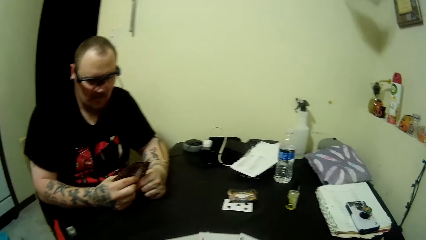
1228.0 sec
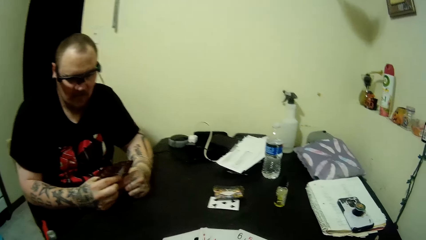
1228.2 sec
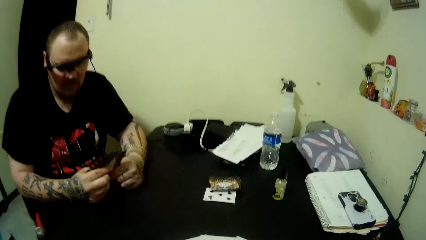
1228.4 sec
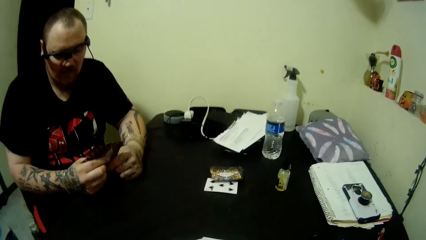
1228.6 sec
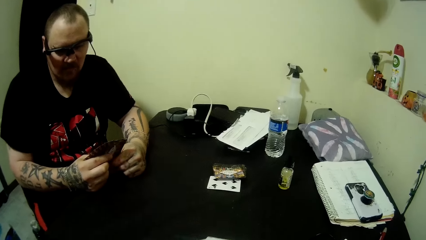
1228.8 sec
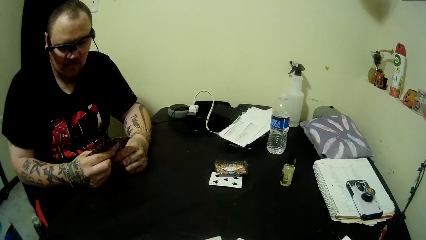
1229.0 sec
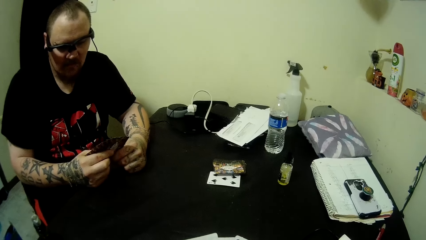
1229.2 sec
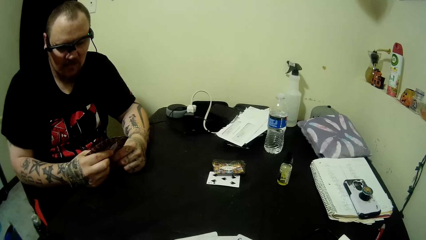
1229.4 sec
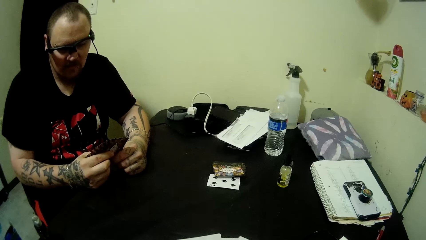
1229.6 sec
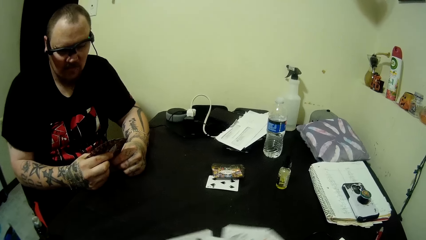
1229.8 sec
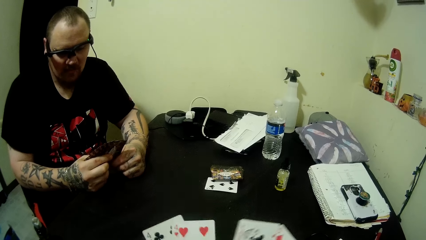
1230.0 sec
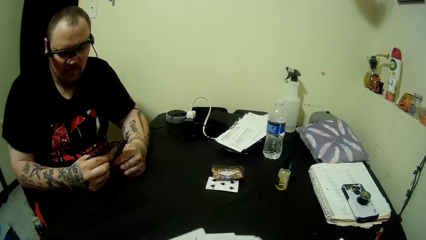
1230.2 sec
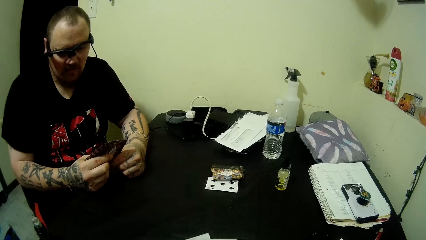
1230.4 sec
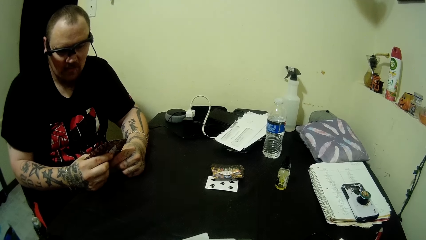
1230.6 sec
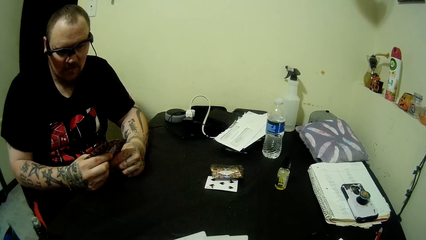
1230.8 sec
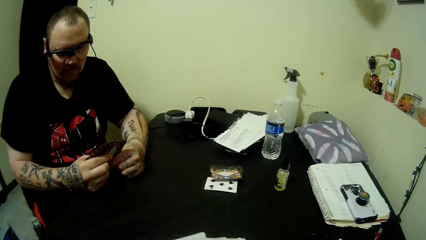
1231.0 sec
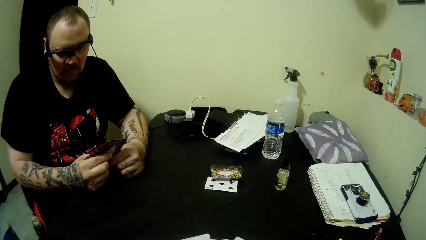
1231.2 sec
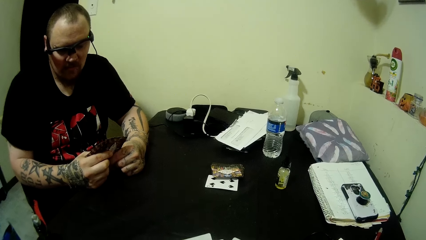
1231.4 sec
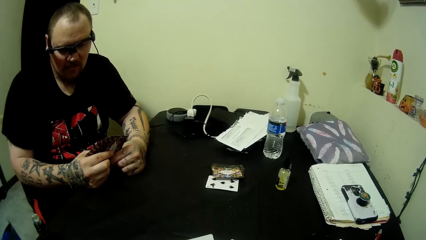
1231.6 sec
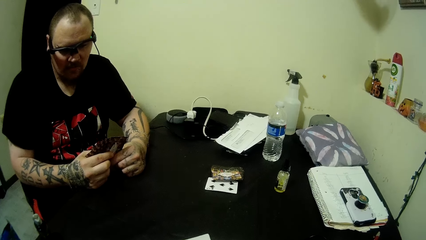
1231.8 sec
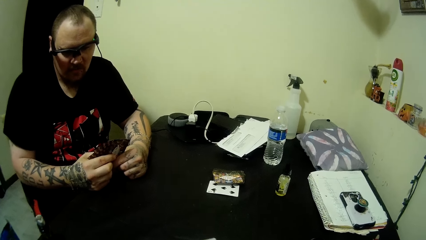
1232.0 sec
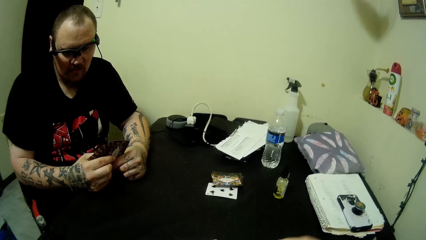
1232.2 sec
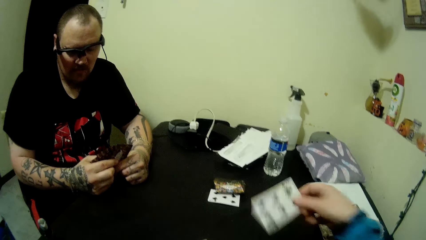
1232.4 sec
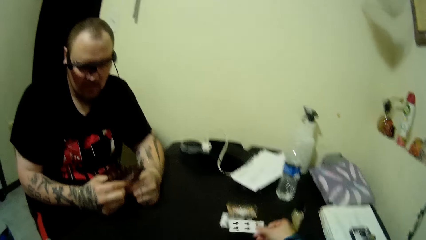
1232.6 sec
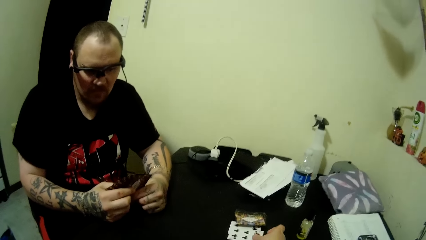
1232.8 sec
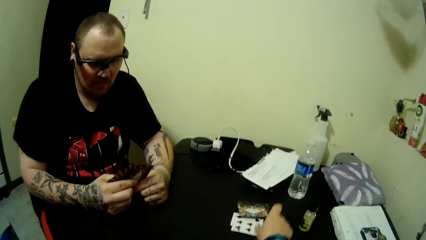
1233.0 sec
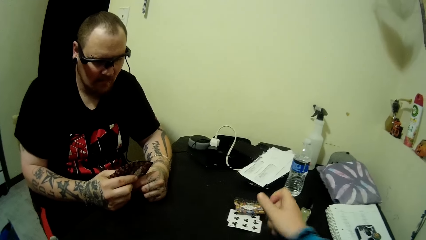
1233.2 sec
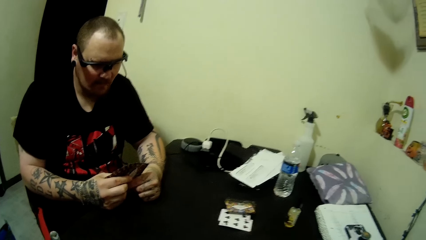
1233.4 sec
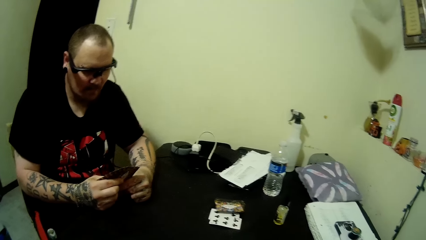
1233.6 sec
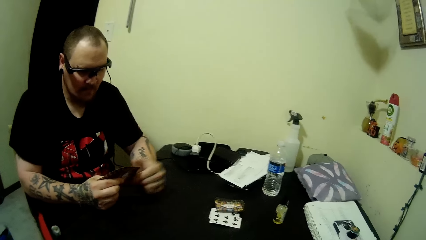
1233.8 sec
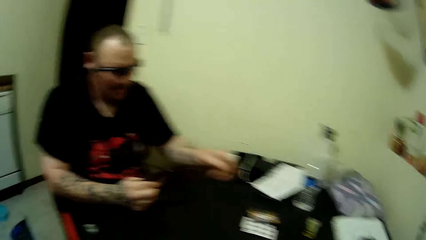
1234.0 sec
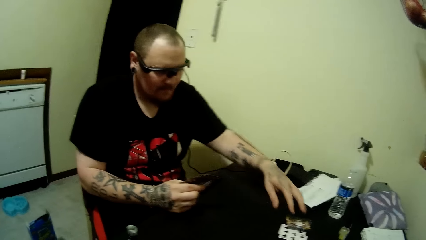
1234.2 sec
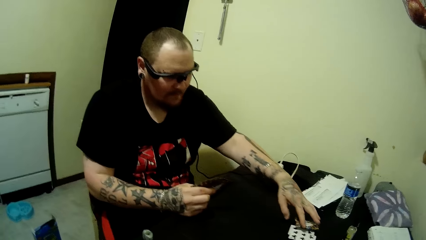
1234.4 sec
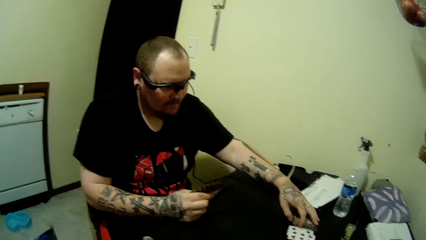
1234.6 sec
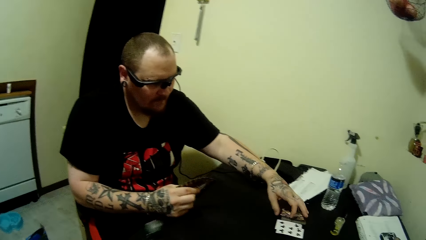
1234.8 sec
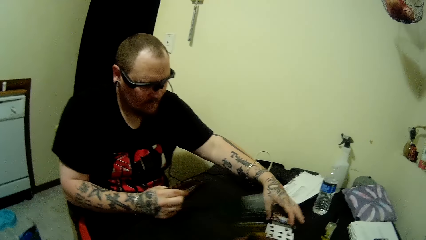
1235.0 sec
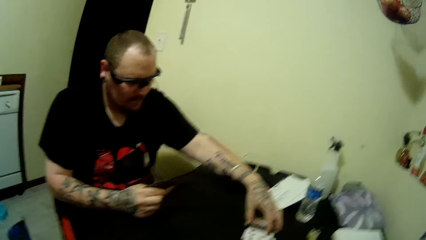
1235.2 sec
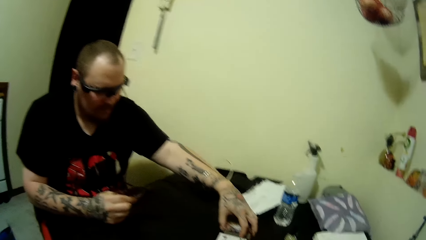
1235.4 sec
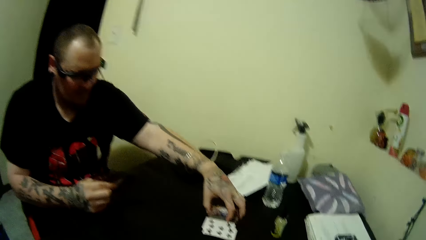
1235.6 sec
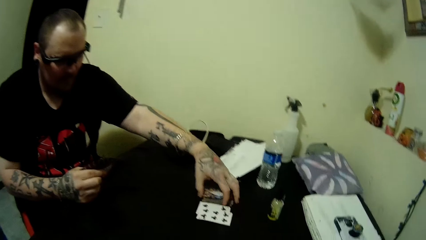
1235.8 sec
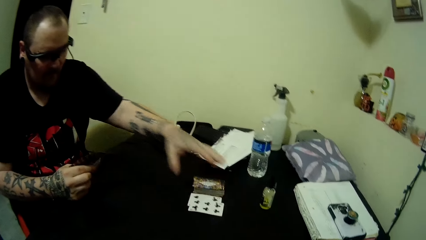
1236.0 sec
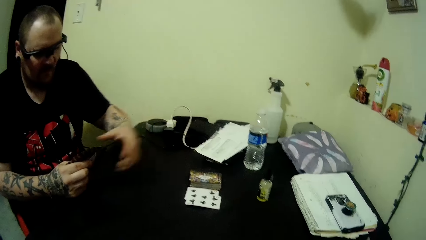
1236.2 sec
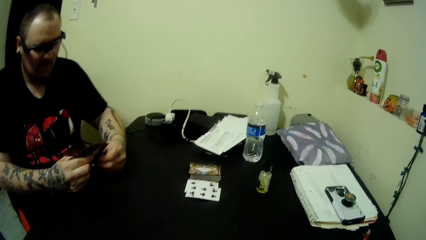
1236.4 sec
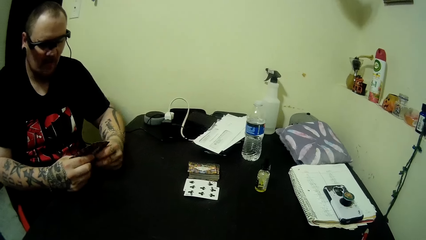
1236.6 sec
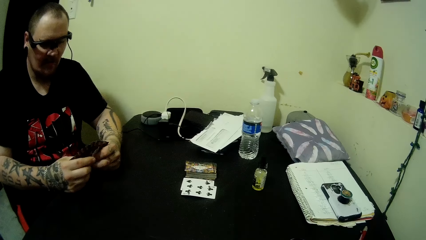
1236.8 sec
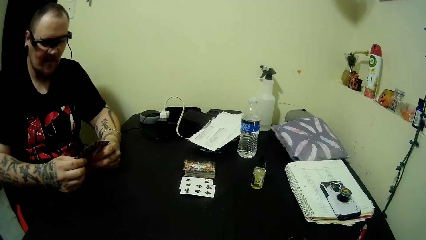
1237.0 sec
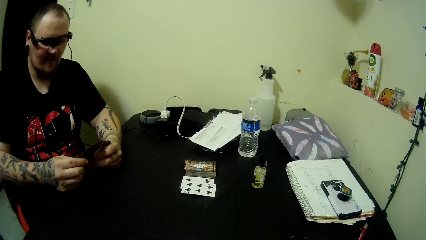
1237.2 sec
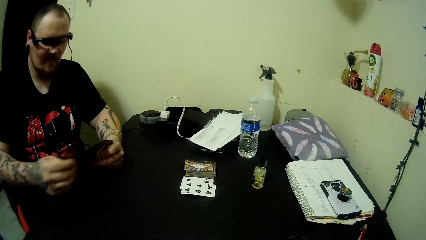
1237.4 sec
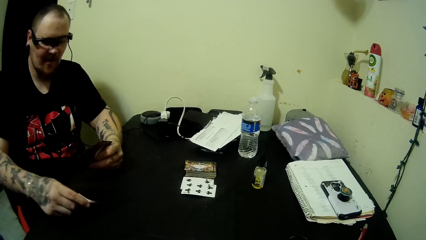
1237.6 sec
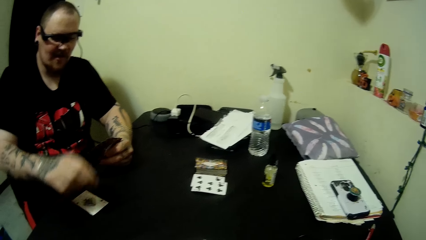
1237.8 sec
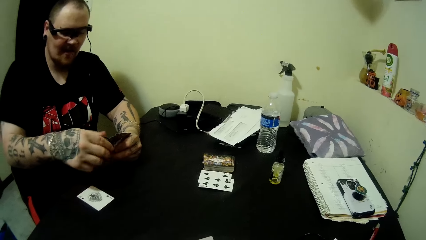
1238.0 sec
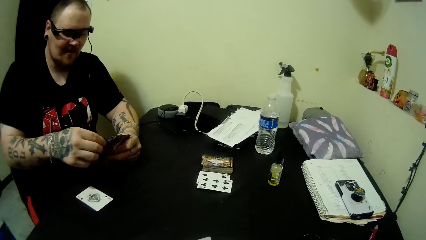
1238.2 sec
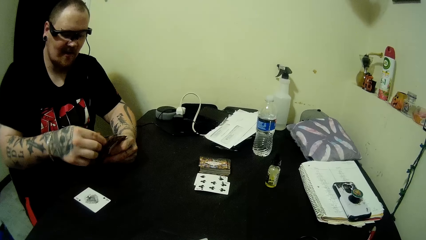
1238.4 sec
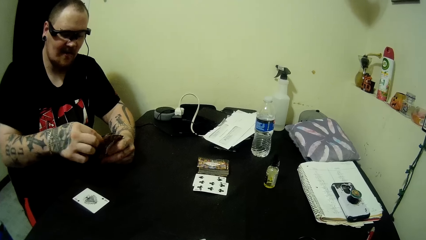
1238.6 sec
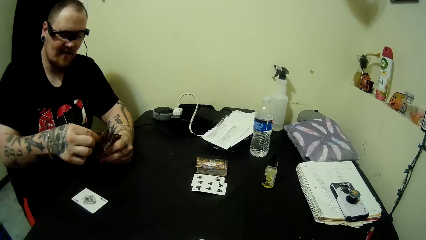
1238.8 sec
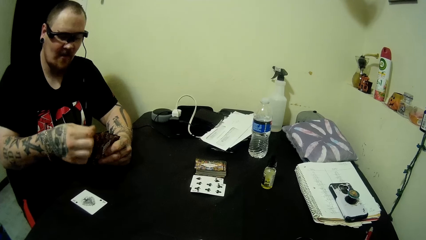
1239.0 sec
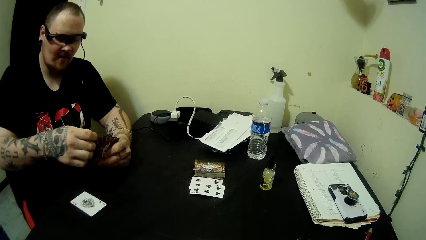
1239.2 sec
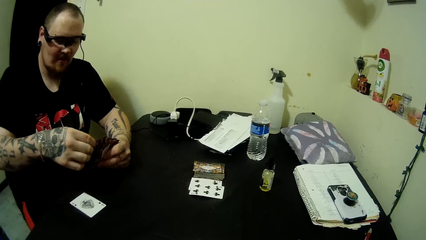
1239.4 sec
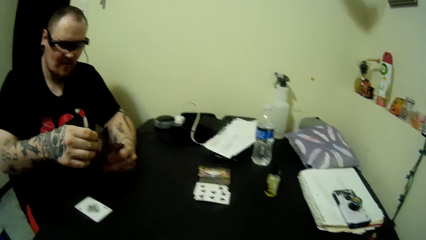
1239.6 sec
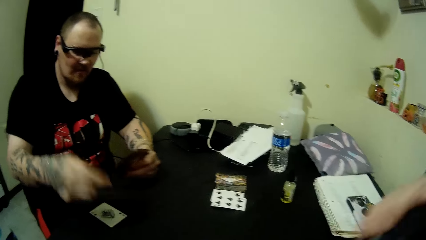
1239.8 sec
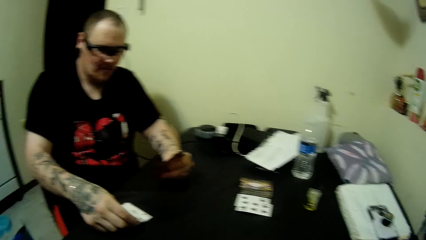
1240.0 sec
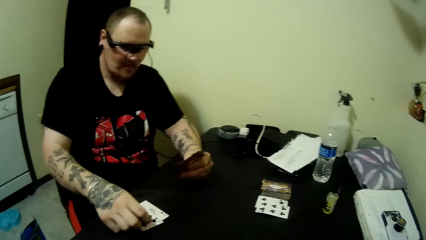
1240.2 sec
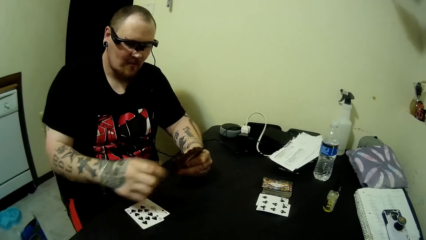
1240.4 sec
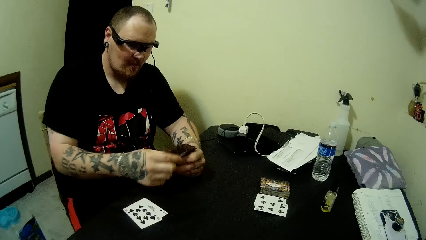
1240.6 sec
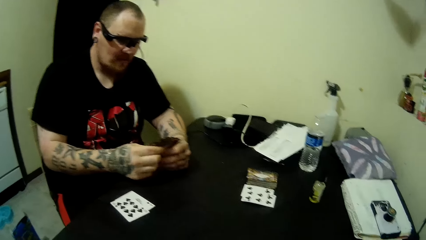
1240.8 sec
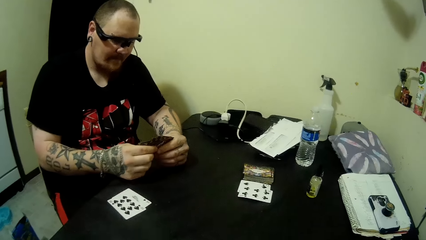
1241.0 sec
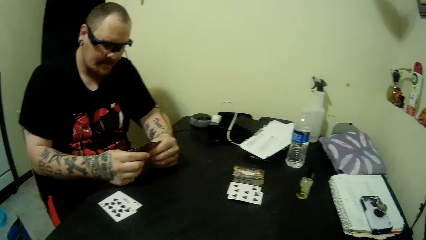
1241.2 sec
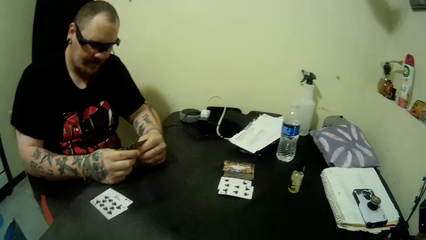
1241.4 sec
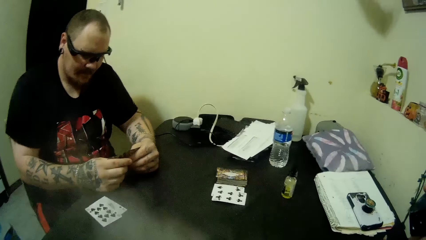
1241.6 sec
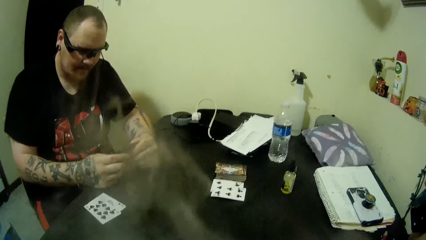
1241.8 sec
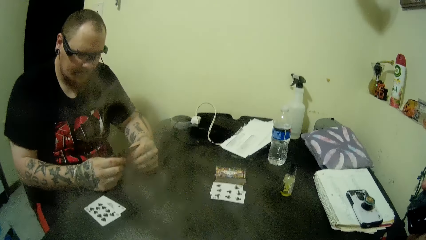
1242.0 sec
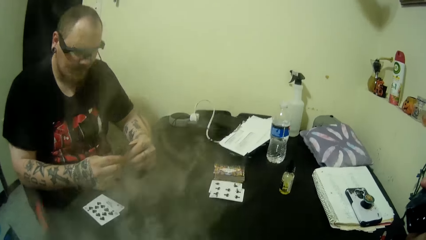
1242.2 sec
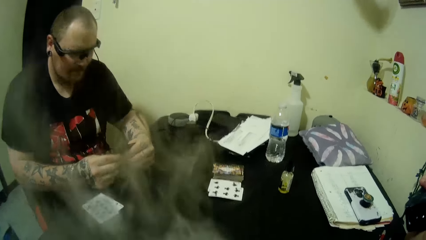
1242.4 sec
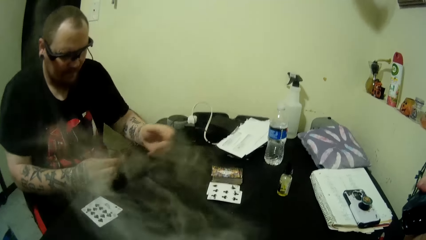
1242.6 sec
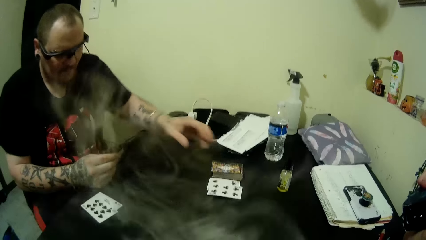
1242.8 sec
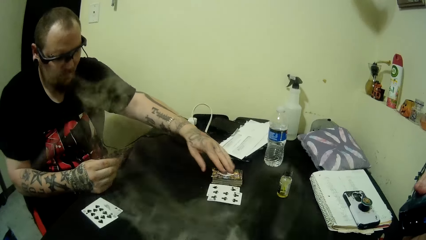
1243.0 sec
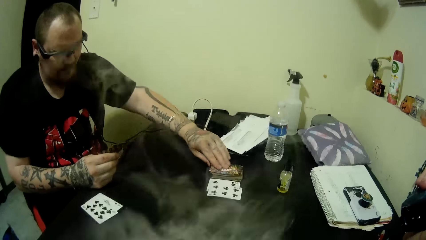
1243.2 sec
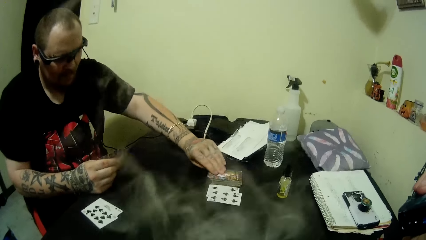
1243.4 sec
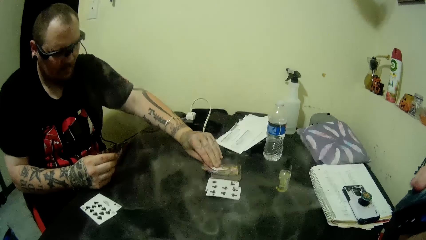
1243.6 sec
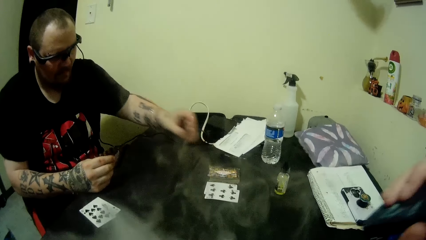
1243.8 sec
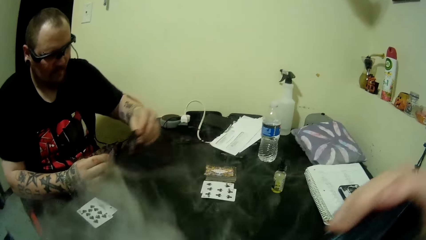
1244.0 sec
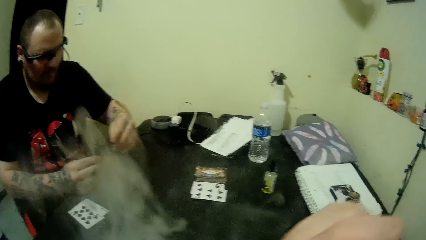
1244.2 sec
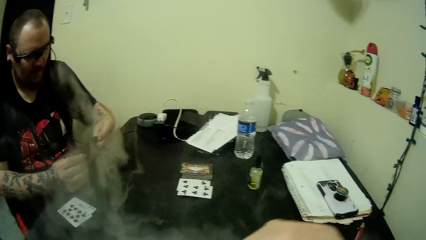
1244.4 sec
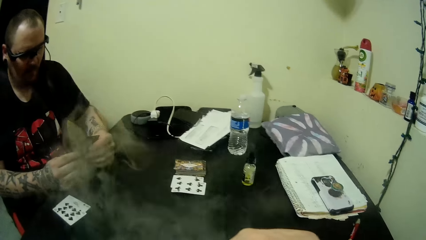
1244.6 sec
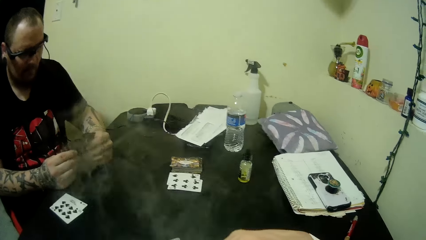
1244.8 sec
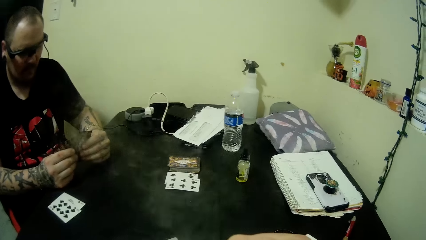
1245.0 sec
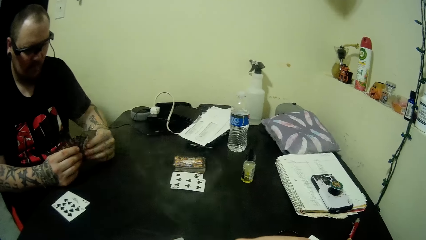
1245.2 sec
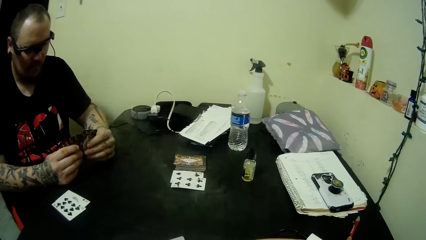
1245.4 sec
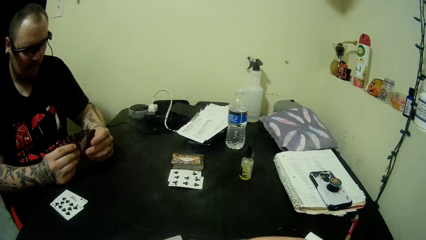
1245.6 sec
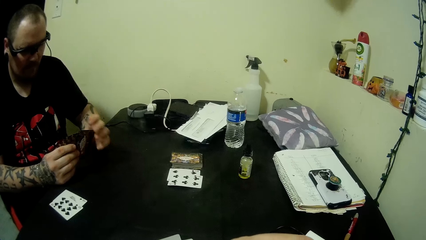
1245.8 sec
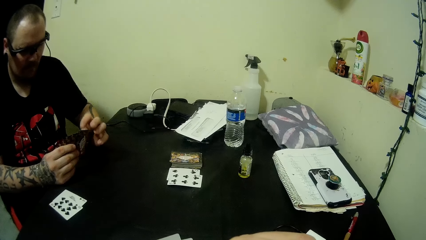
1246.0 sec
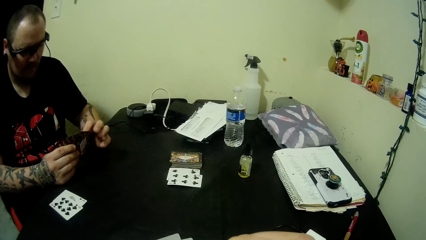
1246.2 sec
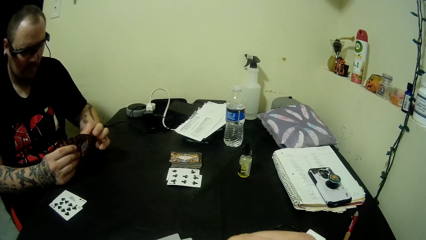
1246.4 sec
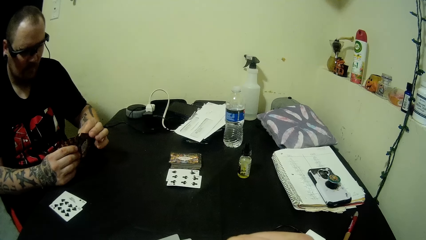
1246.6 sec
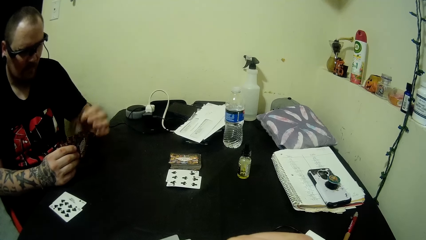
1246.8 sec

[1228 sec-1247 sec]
The camera wearer arranges the cards in hand. They place one of their cards on the table. A man touches the cards on the table. The camera wearer picks up a vape and arranges the stack of cards on the table with their right hand. The man places one of the cards in his hands on the table with his right hand. The man picks a card from the hand. The man places another card from his hands on the table with his right hand. The man checks the cards in his hands. The camera wearer exhales shisha fumes from their mouth. The man picks a card from the stack of cards on the table with his left hand. The camera wearer holds the vape. The man puts a card in hand. The camera wearer smokes the vape.
